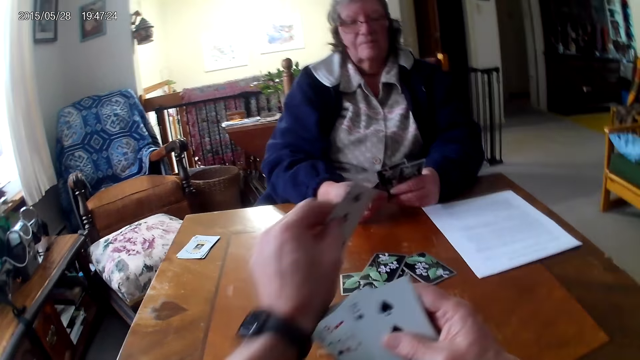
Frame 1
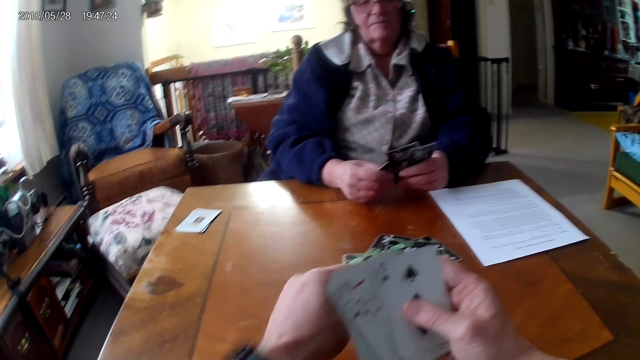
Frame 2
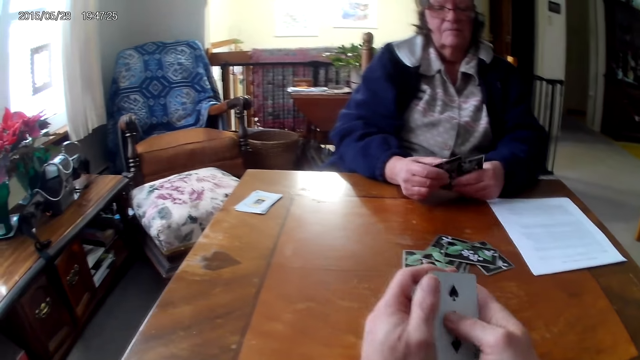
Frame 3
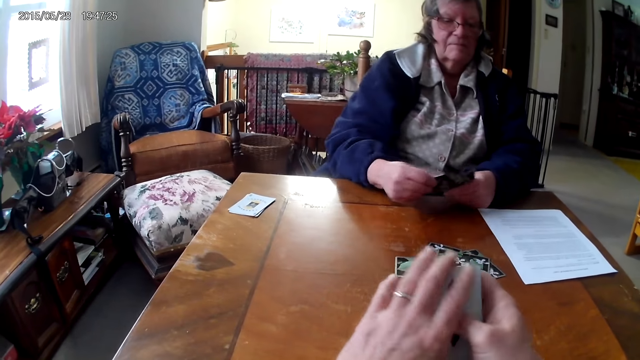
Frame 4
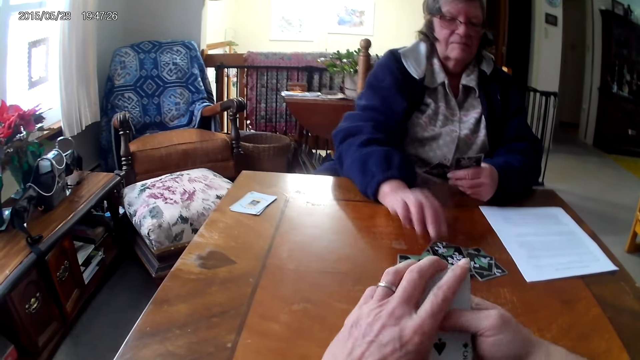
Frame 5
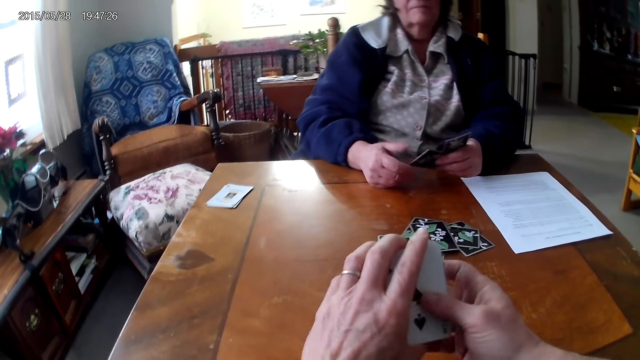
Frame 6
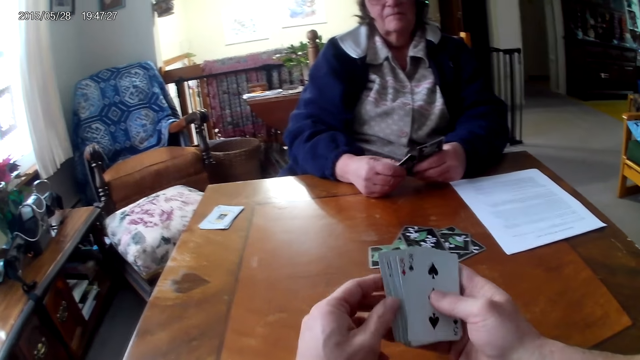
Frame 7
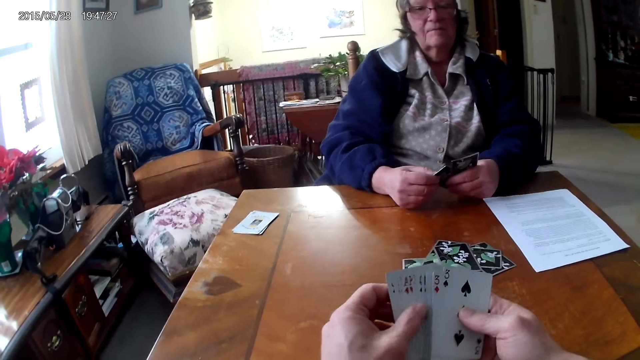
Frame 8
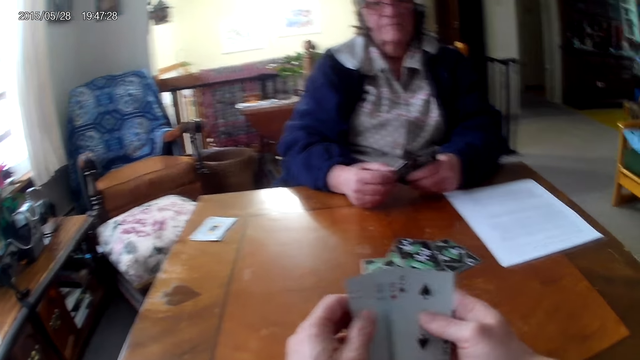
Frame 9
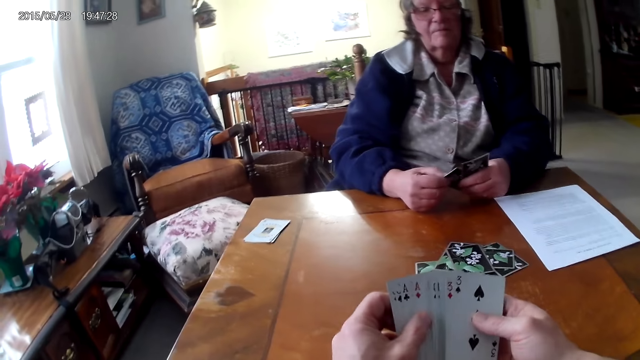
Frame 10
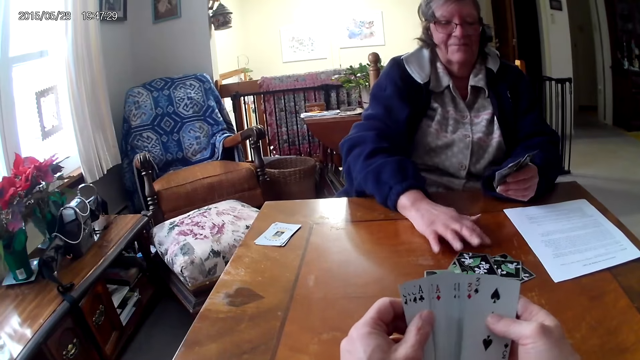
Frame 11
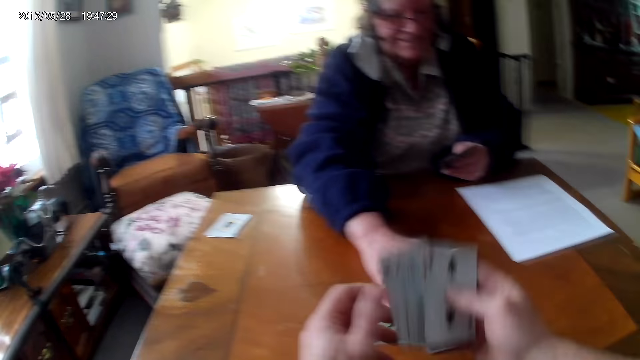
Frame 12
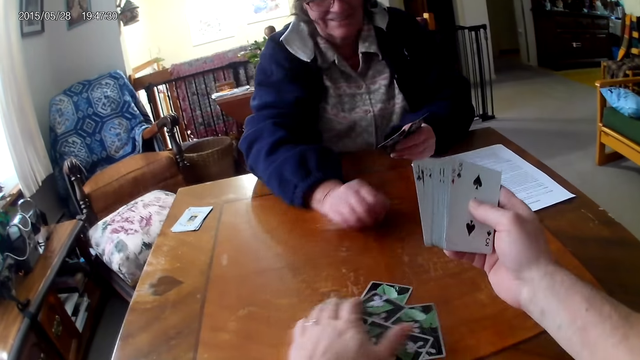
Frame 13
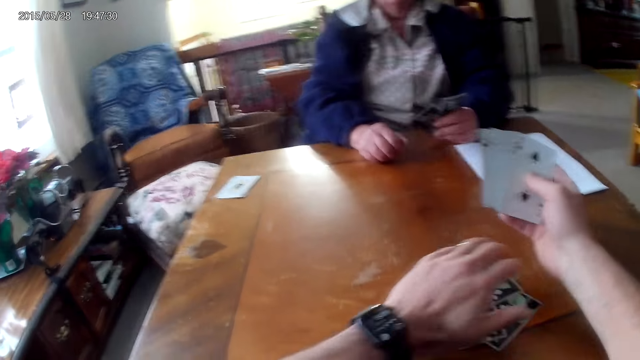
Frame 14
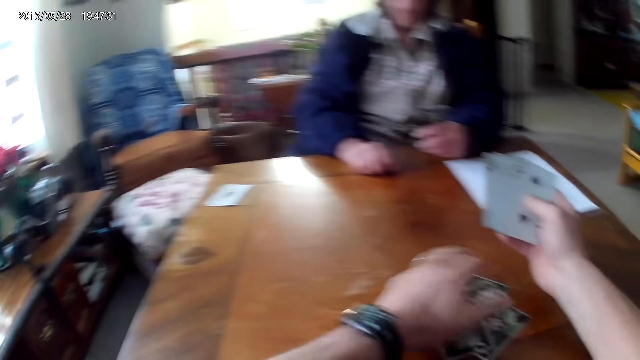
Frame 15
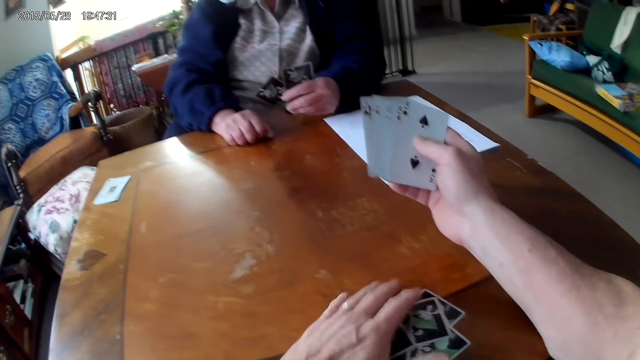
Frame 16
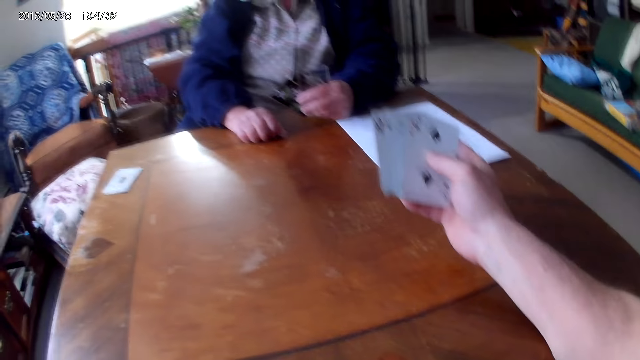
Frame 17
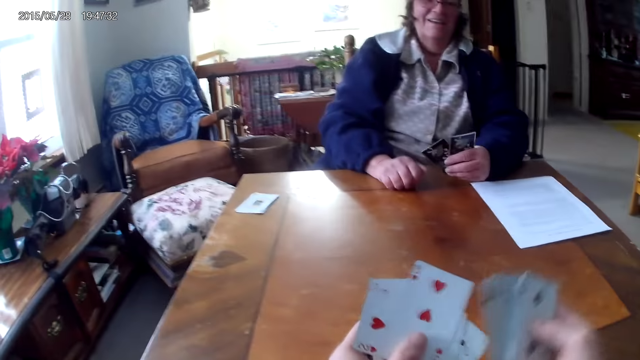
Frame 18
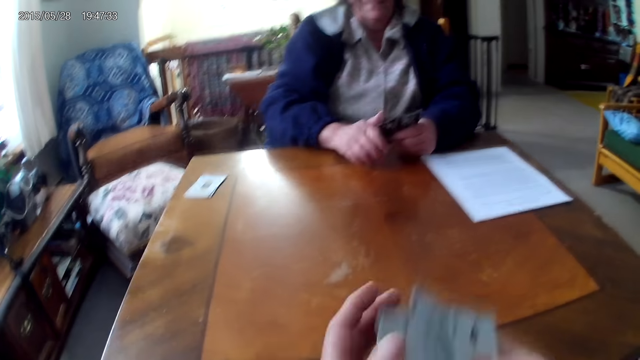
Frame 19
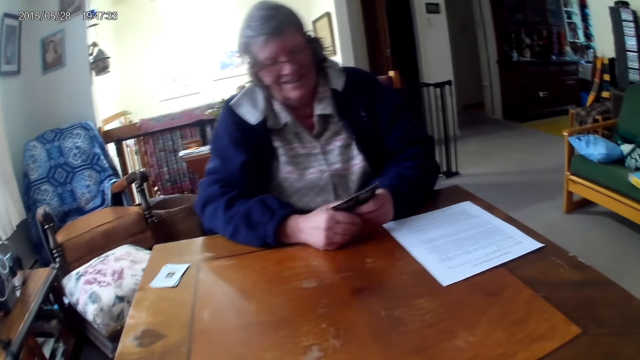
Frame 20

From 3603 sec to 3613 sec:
The camera wearer puts the card on the table. A woman puts a card on the table. The woman pushes the cards to the camera wearer. The camera wearer picks the cards from the table.

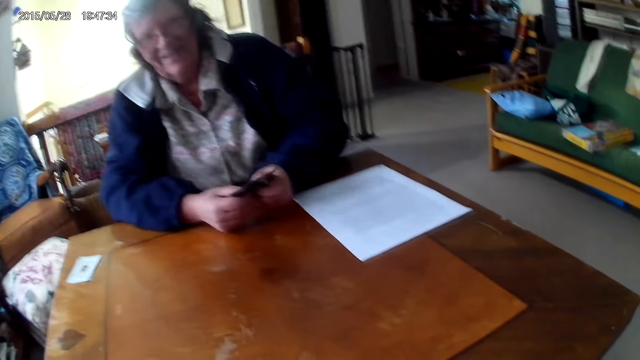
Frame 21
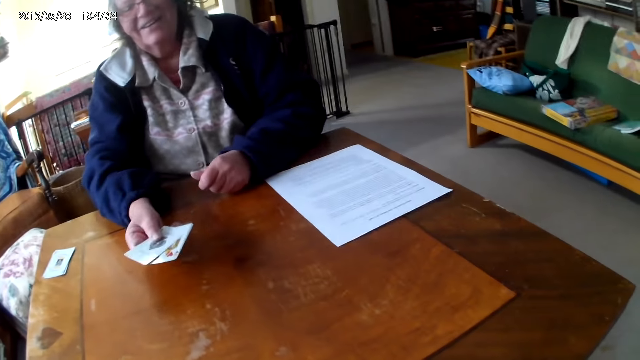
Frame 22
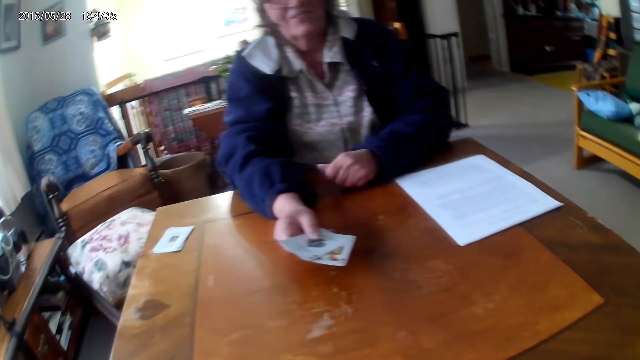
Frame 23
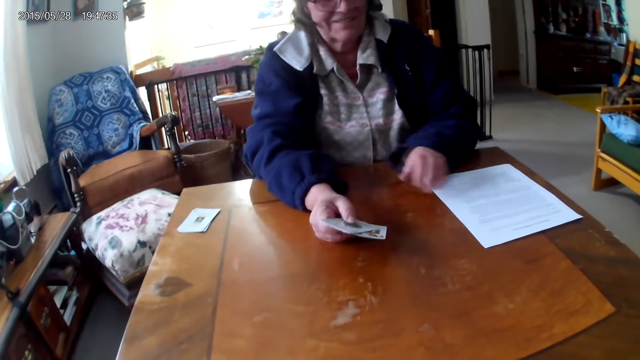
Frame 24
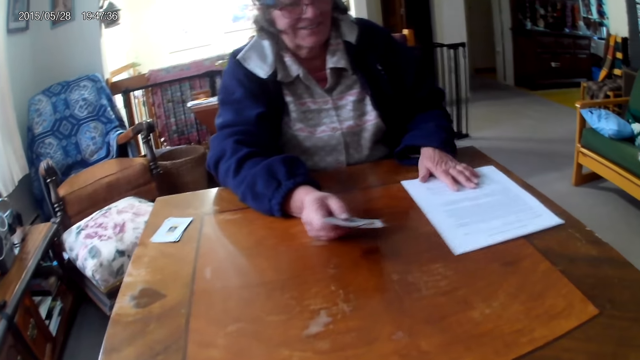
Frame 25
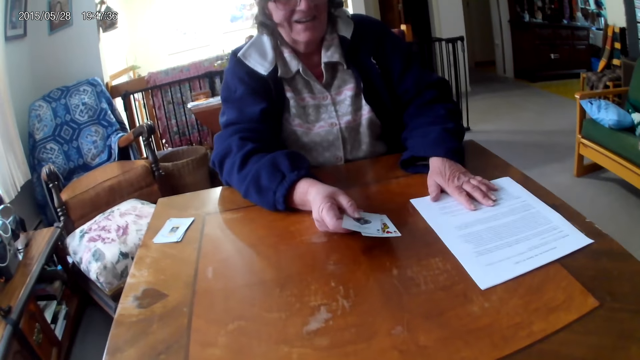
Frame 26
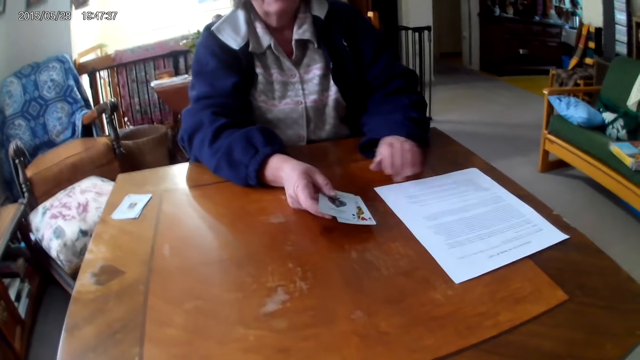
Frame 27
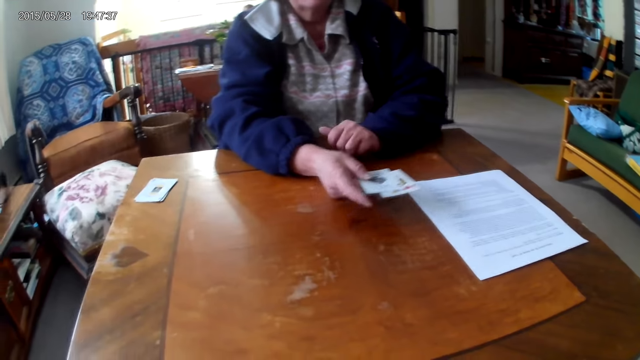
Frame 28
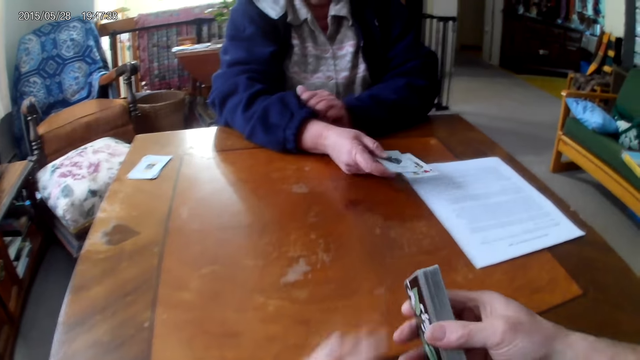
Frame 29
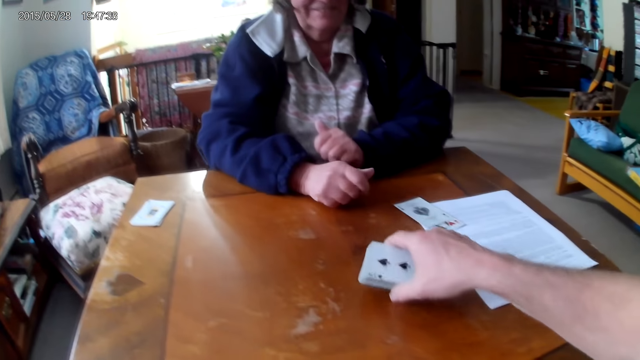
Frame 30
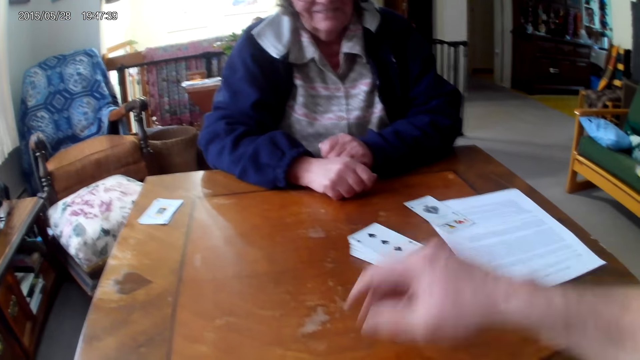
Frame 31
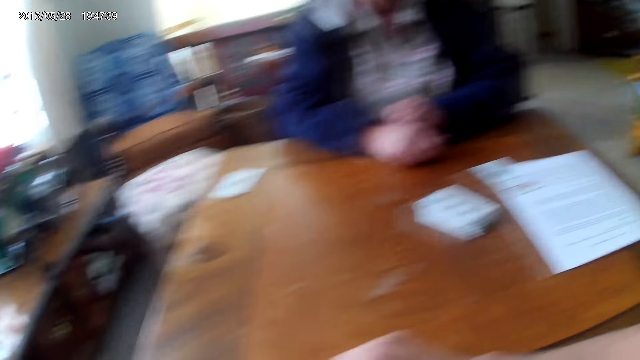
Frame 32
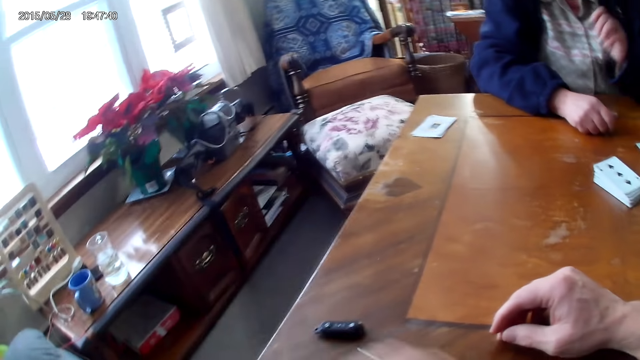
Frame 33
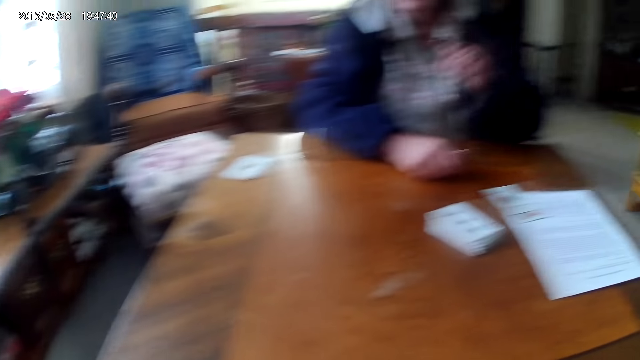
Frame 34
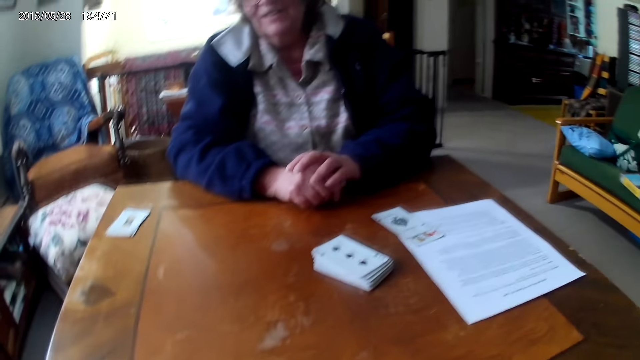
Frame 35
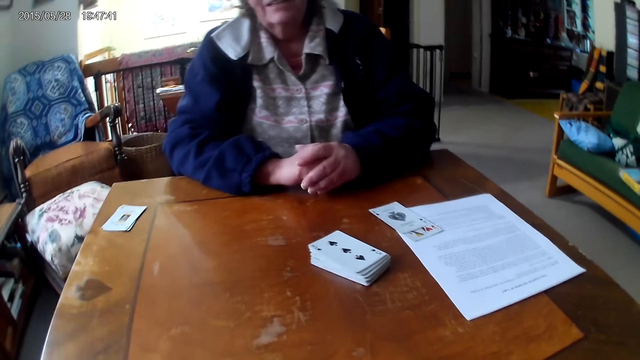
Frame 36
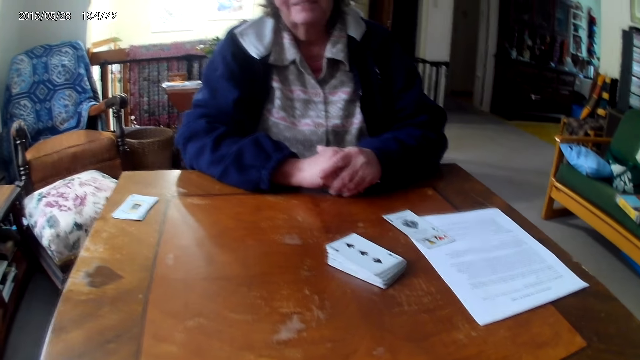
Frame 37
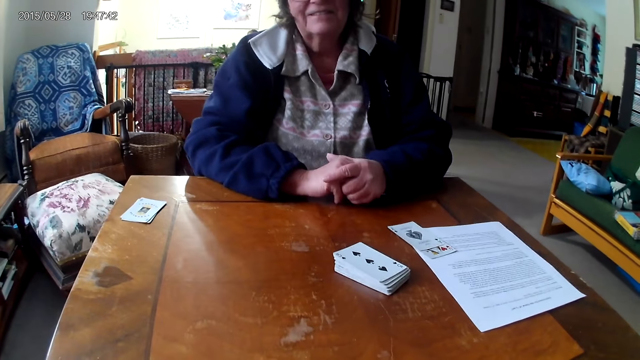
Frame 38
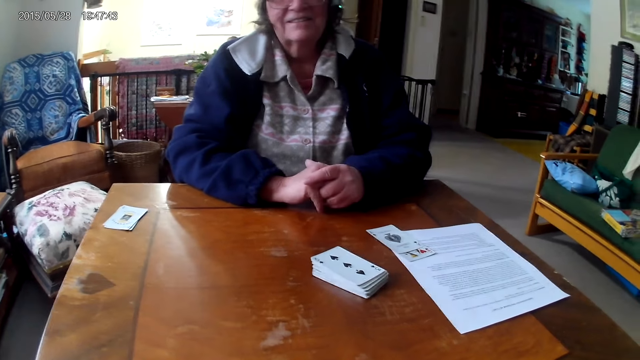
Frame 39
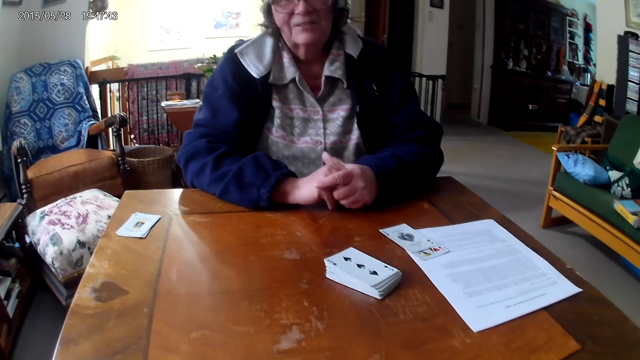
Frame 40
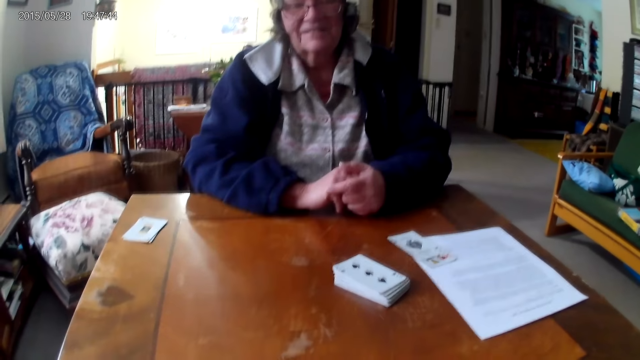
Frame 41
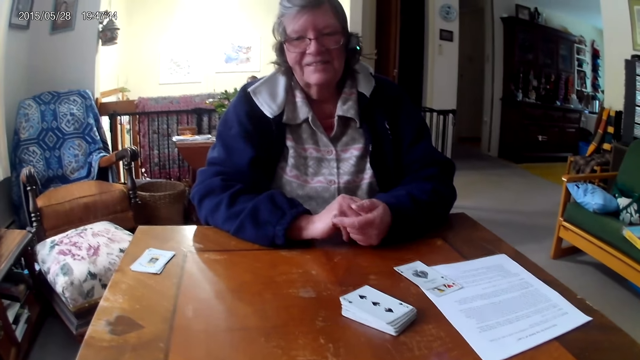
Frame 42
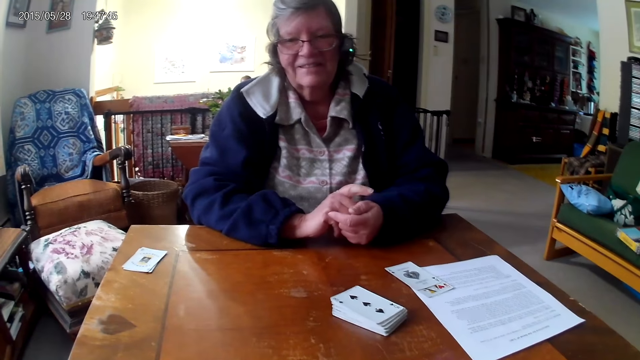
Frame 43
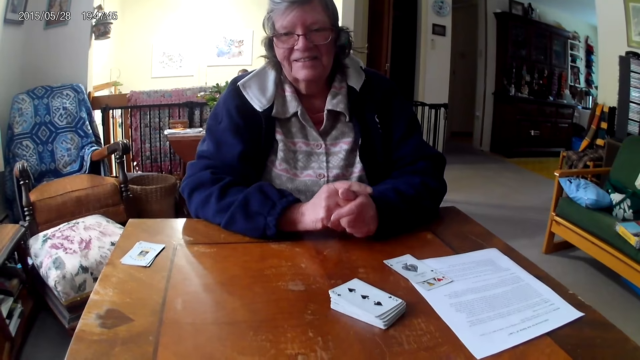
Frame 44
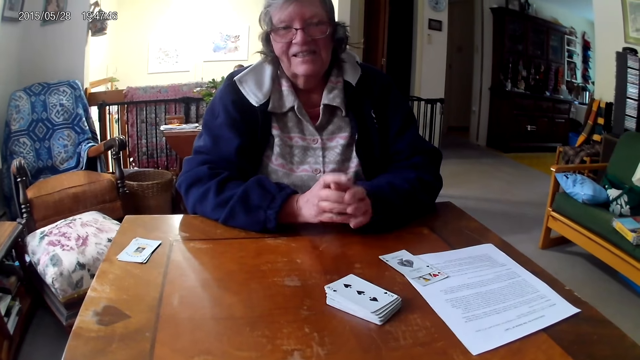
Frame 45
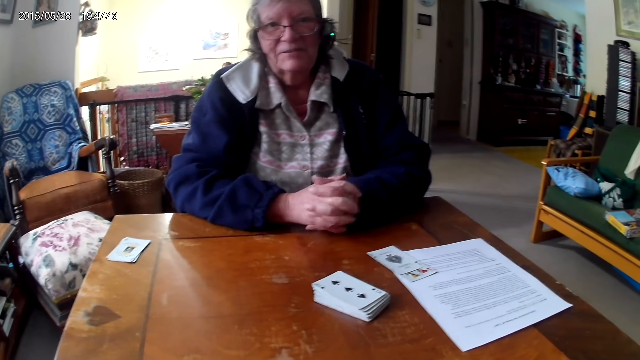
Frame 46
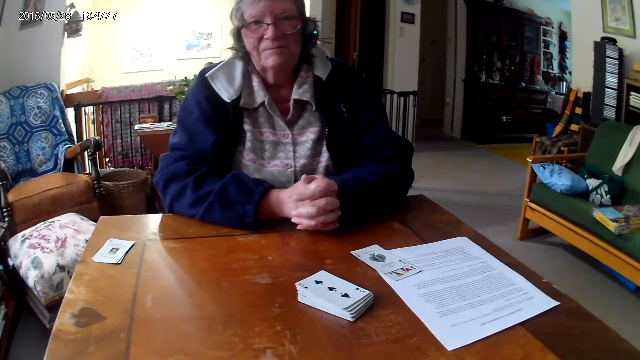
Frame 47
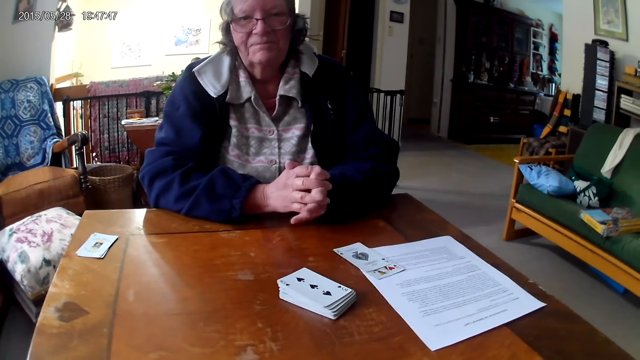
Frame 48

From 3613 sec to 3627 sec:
A woman shows the camera wearer the cards. The woman pushes the paper to the camera wearer. The camera wearer puts the cards on the table. They talk to the woman.
